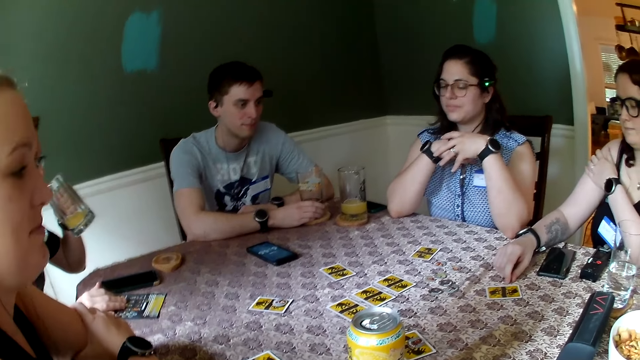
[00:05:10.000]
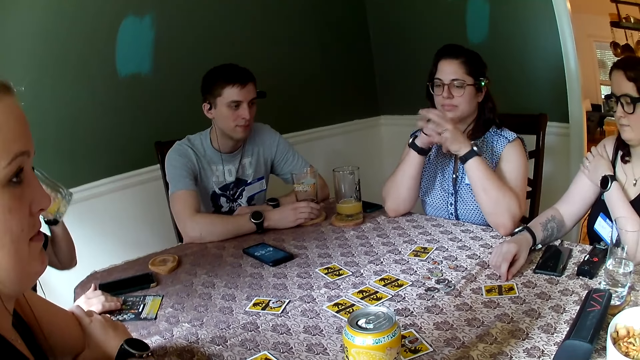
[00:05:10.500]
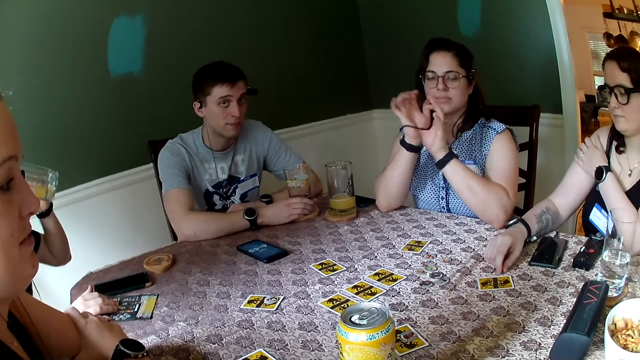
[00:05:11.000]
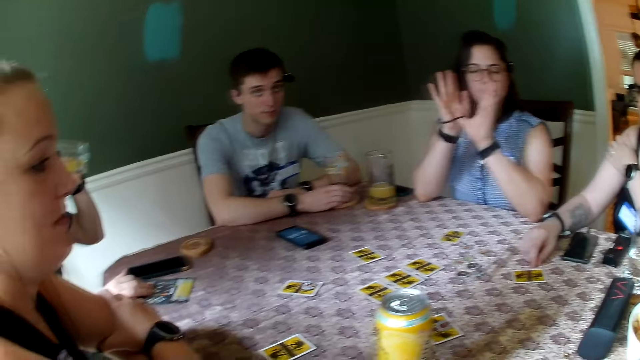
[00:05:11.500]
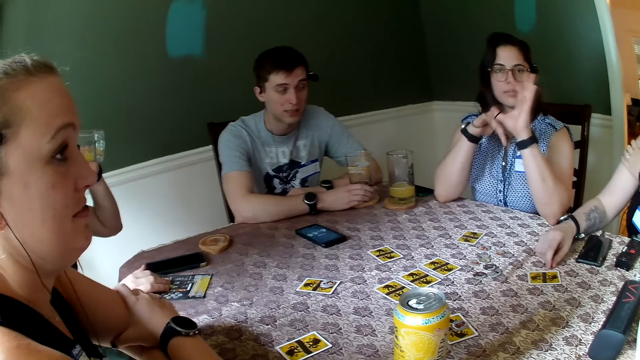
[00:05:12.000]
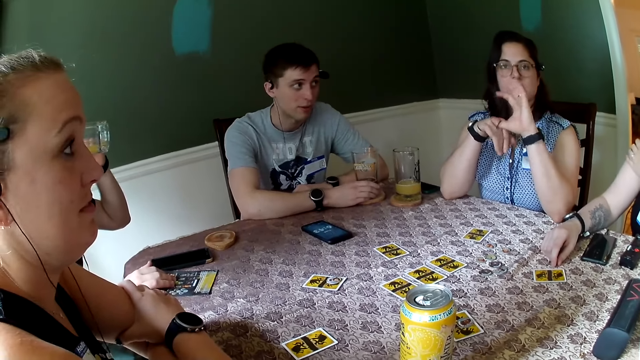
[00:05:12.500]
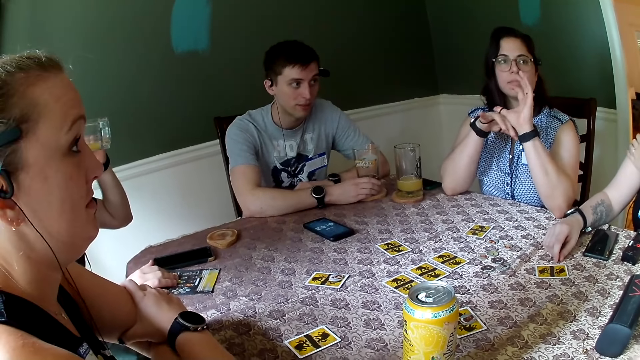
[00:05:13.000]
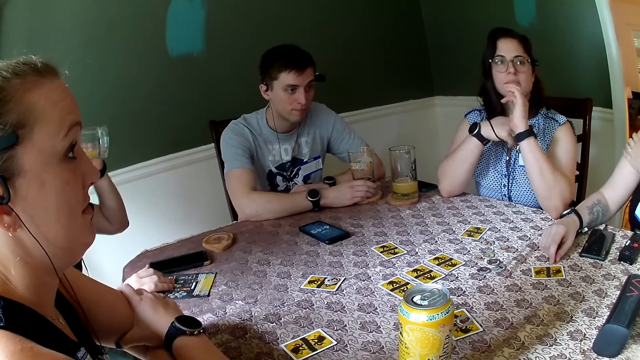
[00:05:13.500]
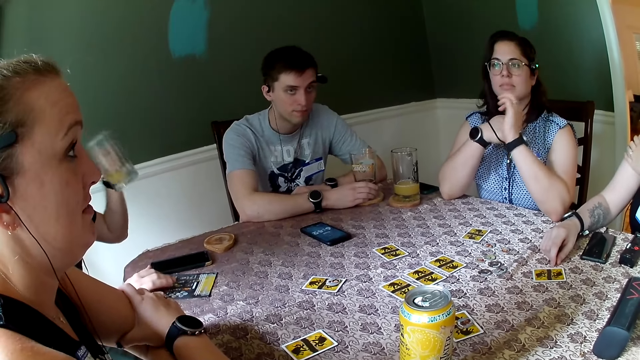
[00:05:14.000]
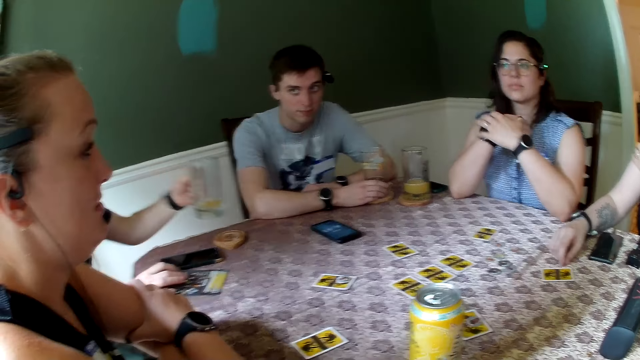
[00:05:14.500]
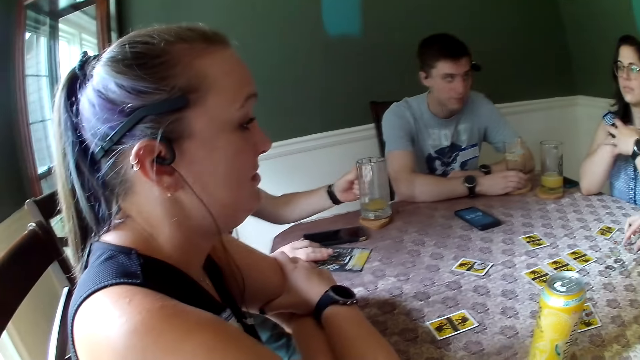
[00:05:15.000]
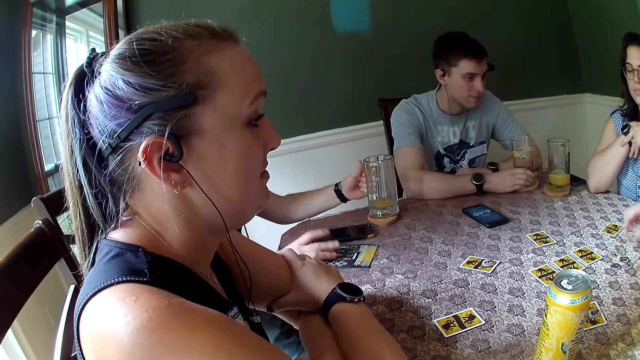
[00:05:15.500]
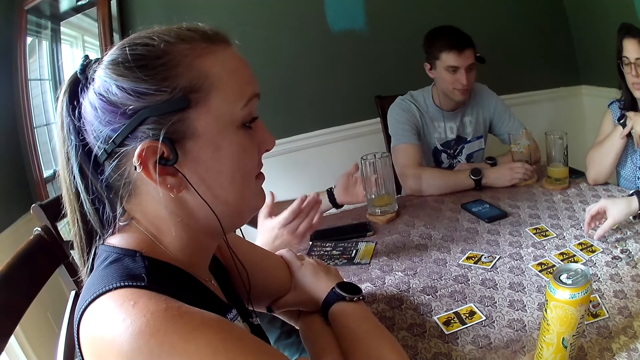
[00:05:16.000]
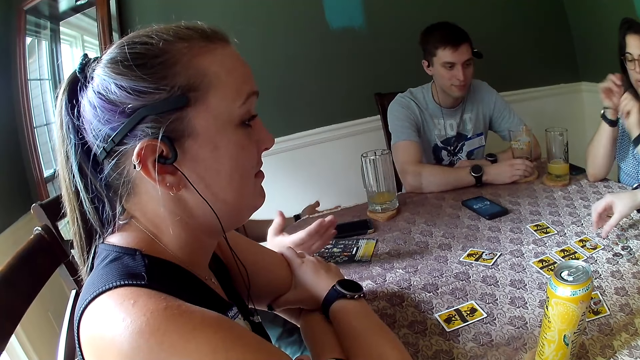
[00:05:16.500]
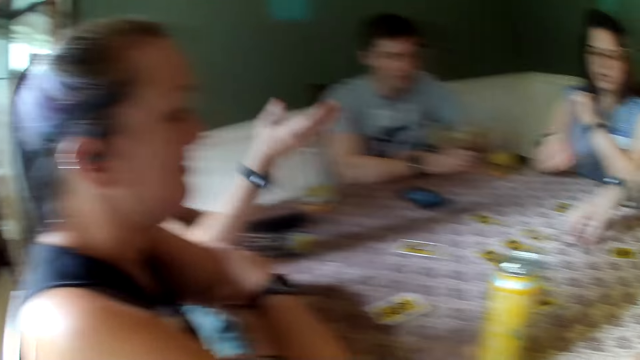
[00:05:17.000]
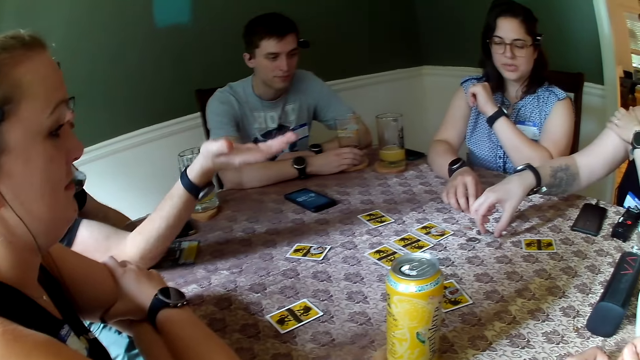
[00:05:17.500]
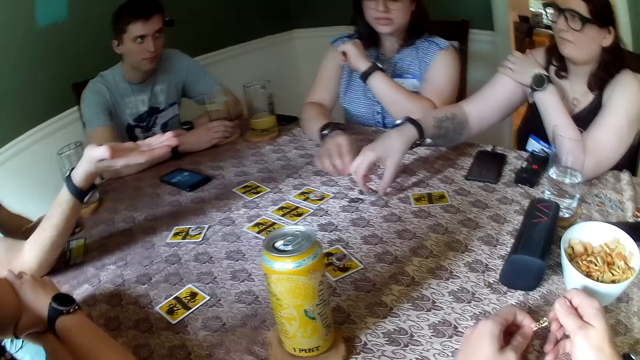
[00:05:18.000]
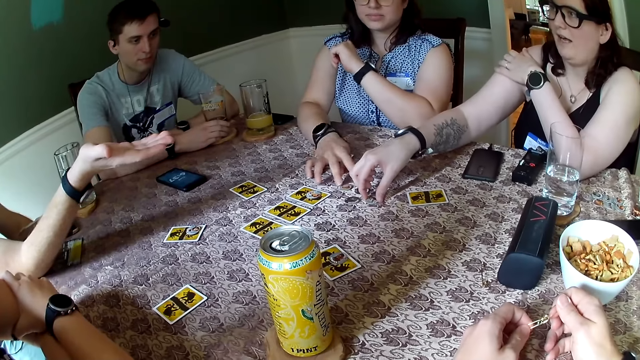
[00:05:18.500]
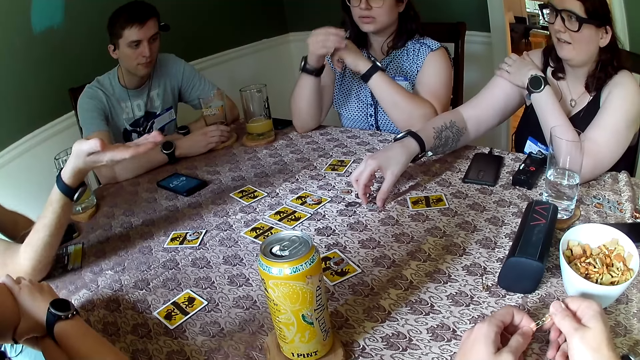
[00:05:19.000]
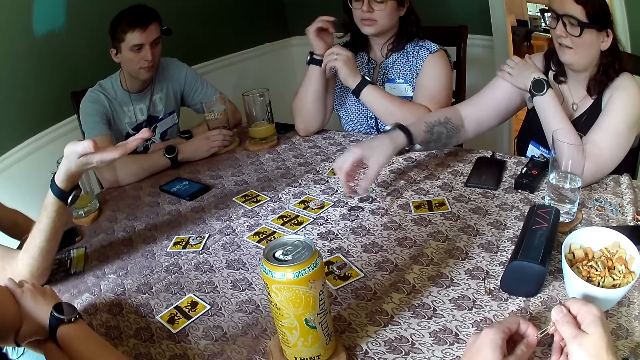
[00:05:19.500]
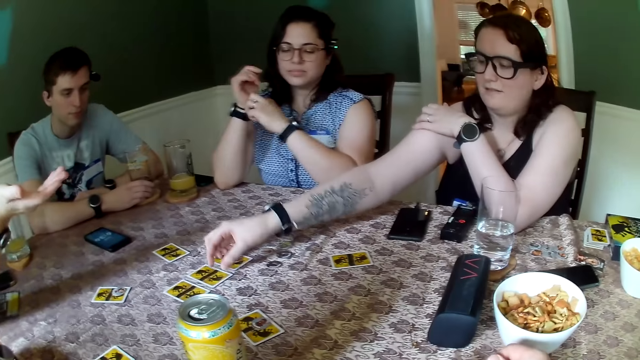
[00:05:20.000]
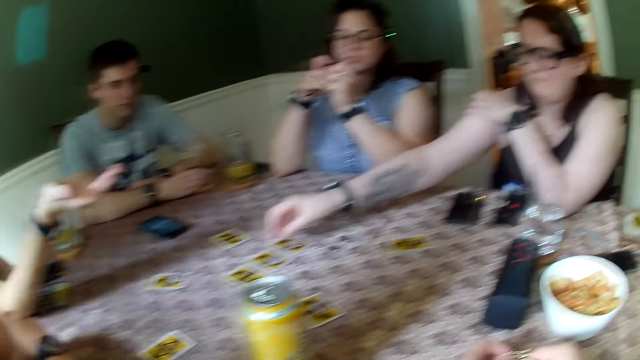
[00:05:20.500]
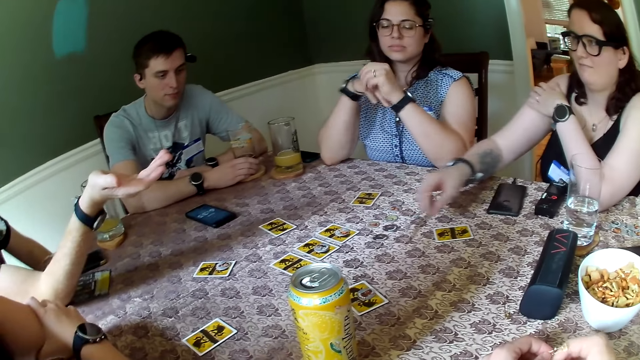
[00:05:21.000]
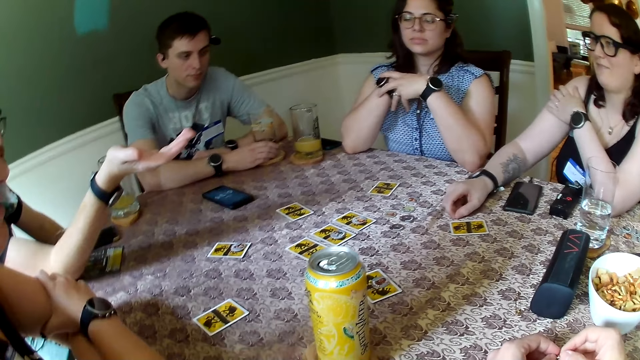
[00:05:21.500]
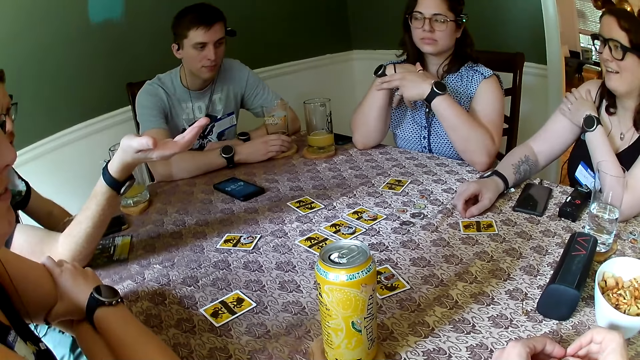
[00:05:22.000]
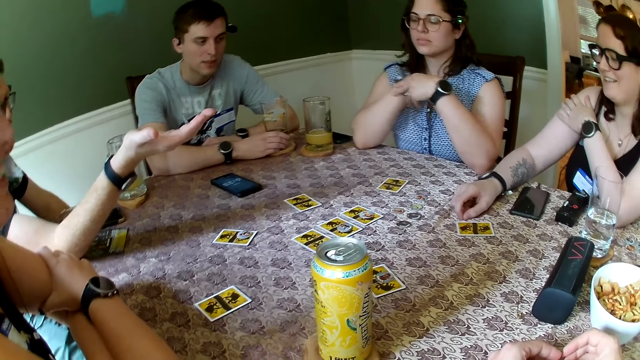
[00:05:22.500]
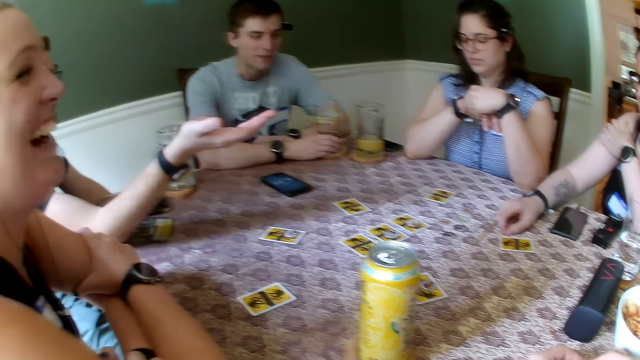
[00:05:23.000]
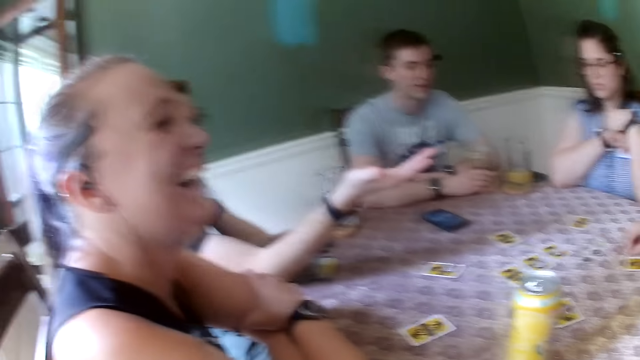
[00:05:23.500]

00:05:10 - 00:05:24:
A man drops the cup on the table with his left hand. A woman picks up a chip from the table with her right hand and drops the chip on the table with her right hand. Another woman adjusts a chip from the table with her right hand. The first woman picks up a chip from the table with her right hand and drops the chip on the table with her right hand.

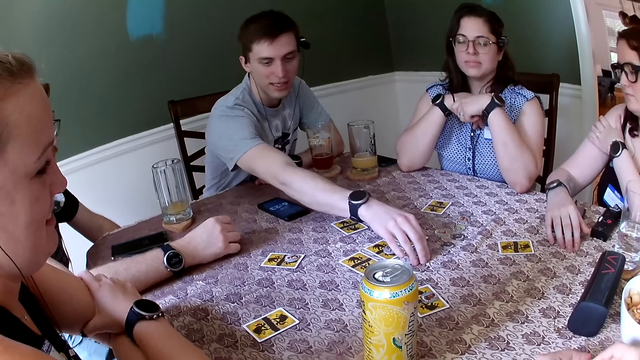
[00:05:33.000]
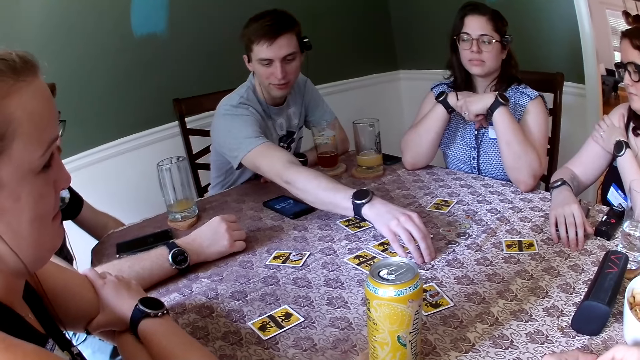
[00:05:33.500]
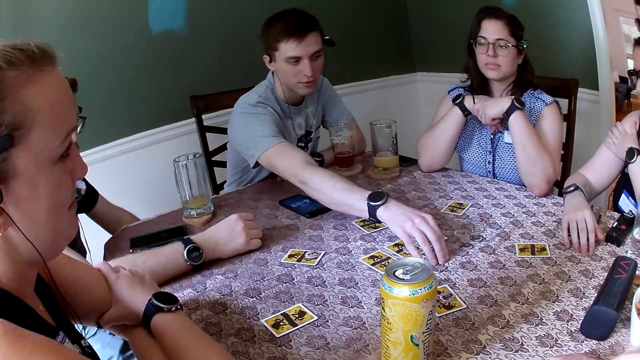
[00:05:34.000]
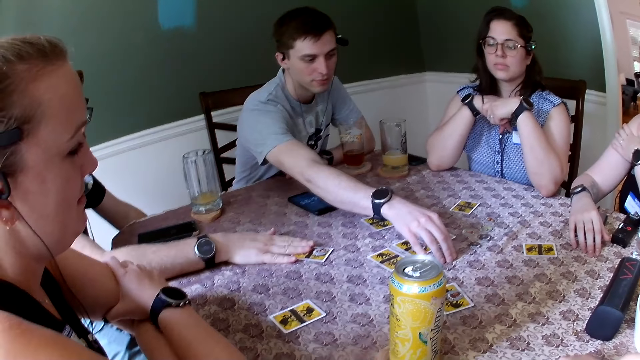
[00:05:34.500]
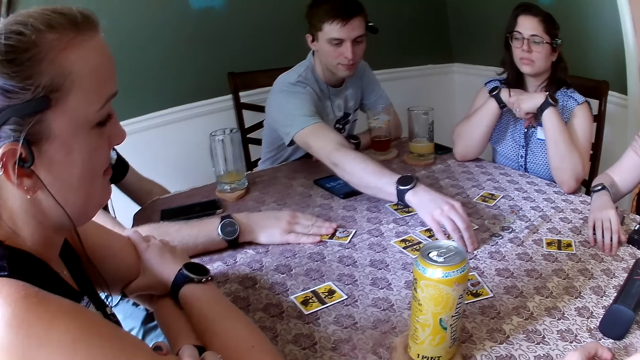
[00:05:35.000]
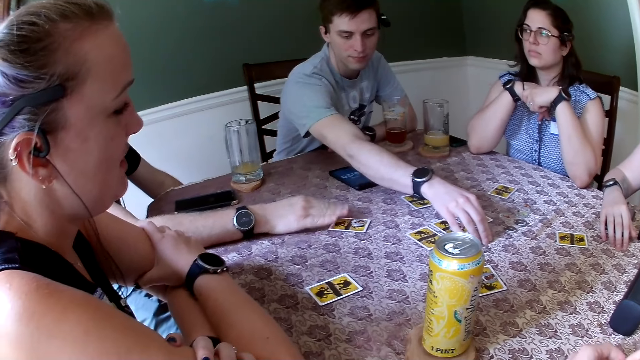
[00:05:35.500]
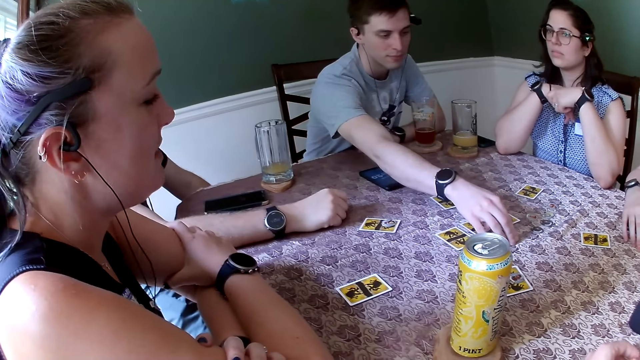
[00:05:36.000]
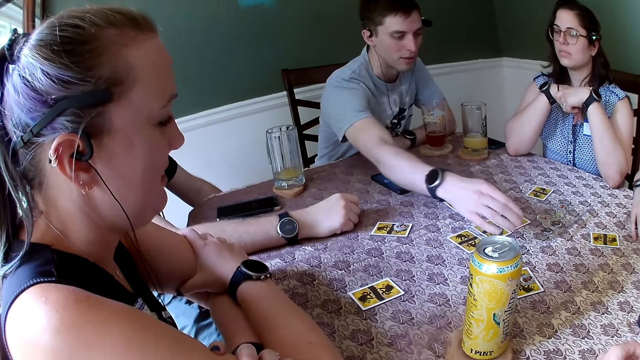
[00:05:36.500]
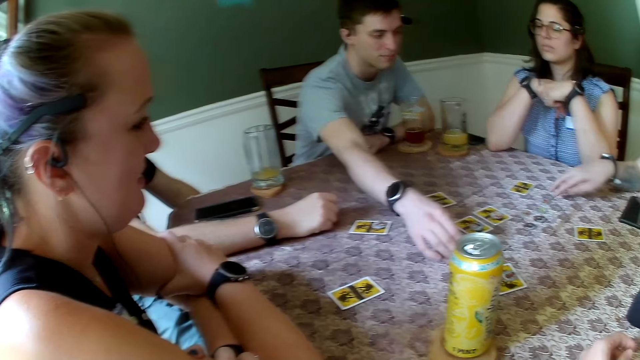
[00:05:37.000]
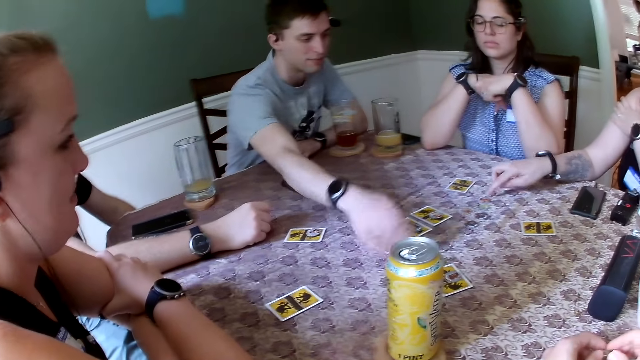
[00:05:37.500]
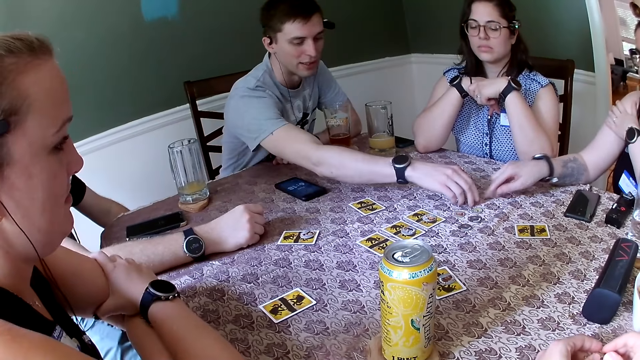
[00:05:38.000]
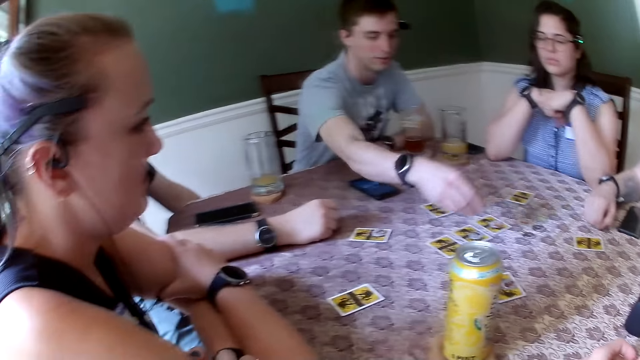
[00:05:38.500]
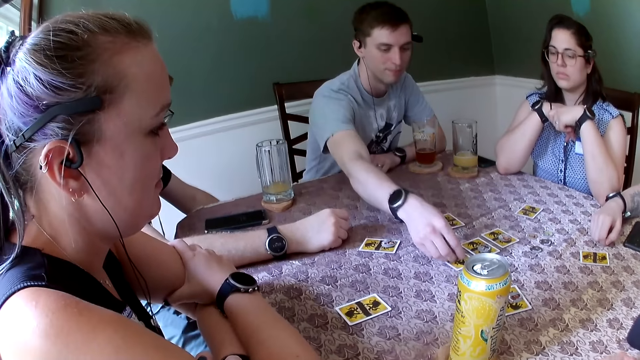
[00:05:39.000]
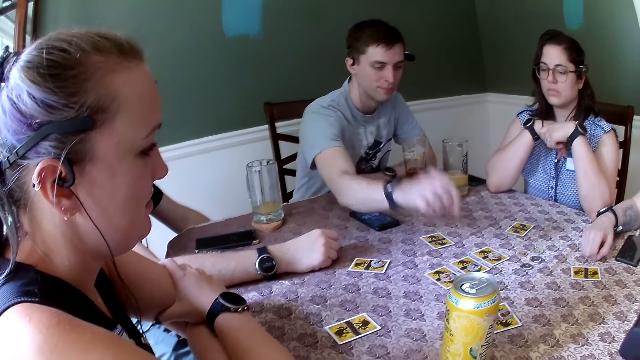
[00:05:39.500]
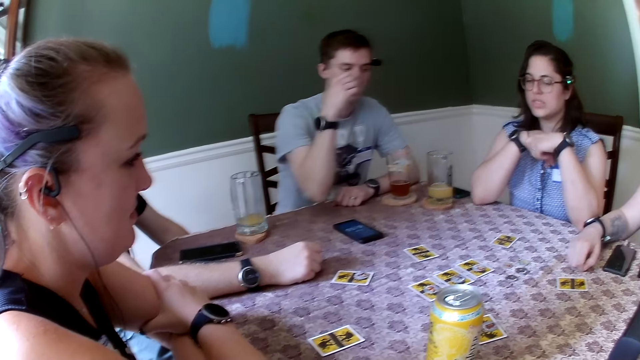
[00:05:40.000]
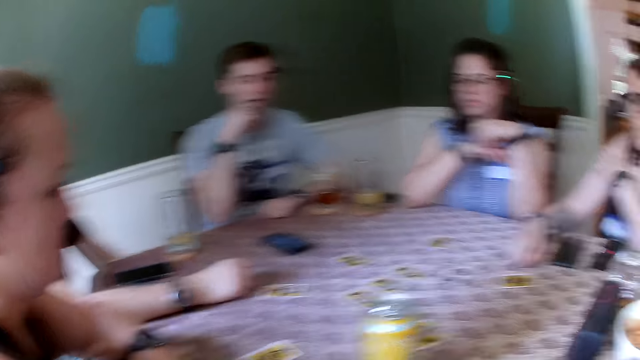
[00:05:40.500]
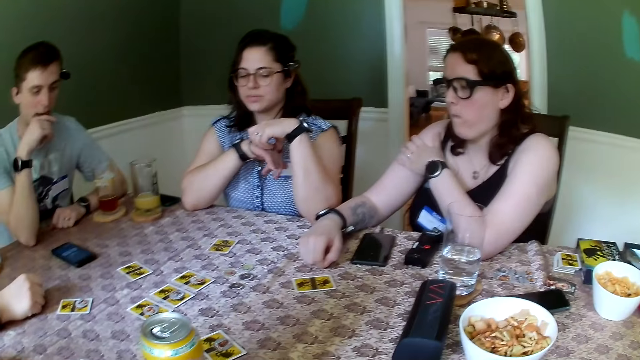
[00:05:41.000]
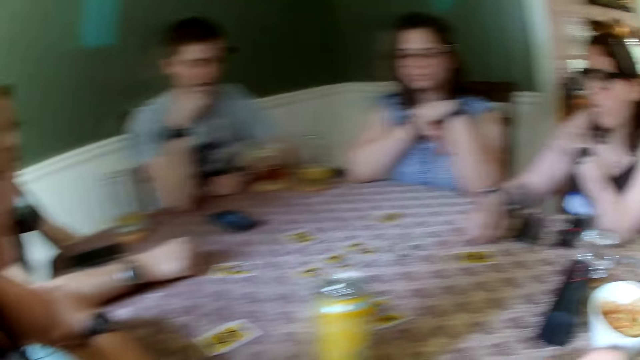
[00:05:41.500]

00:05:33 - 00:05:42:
A man touches a card on the table with his right hand. Another man picks a chip from the table with his right hand and drops the chip on the table with his right hand.
